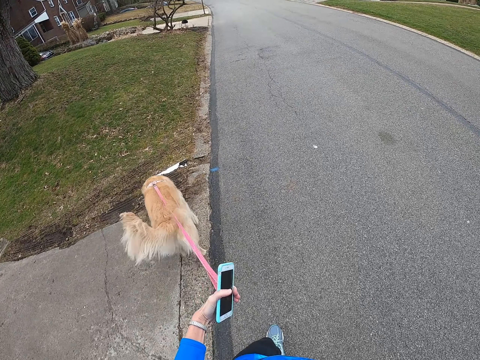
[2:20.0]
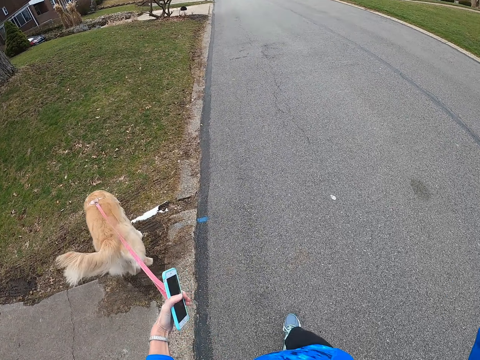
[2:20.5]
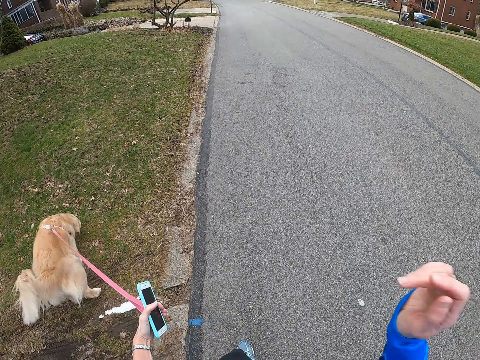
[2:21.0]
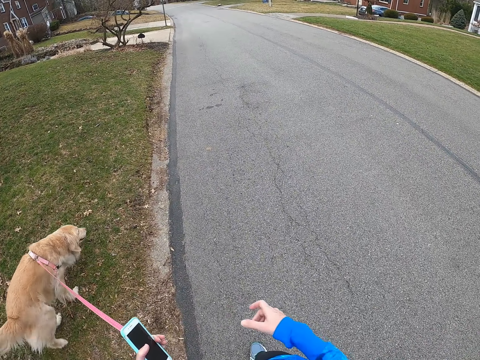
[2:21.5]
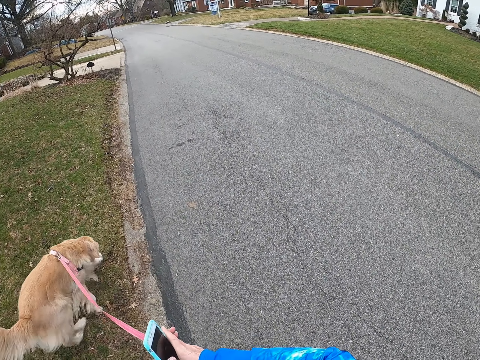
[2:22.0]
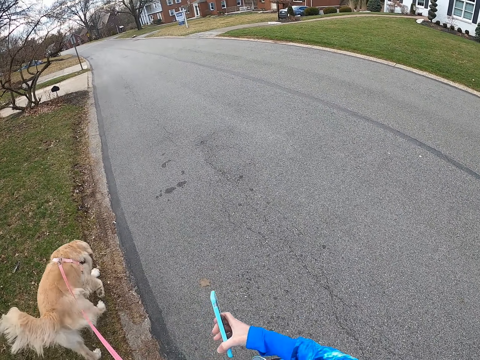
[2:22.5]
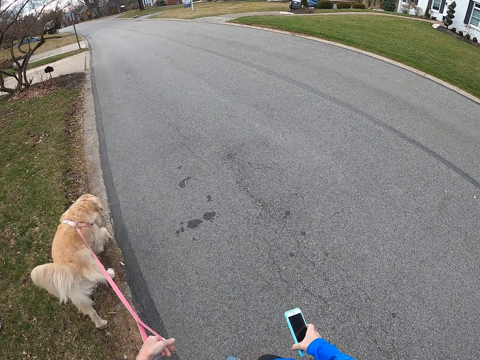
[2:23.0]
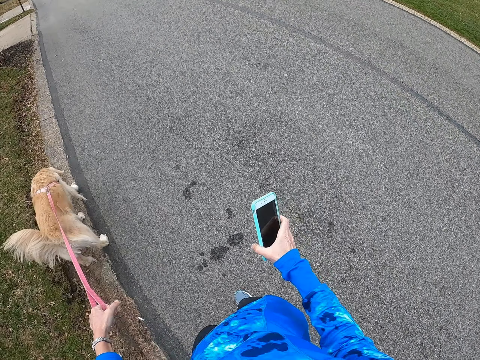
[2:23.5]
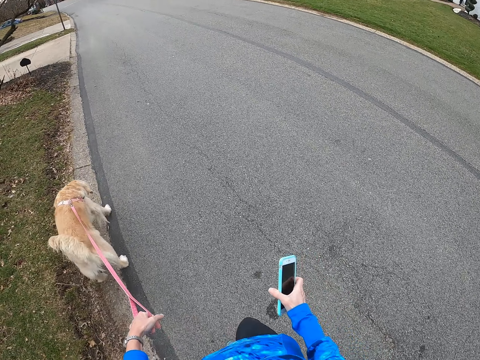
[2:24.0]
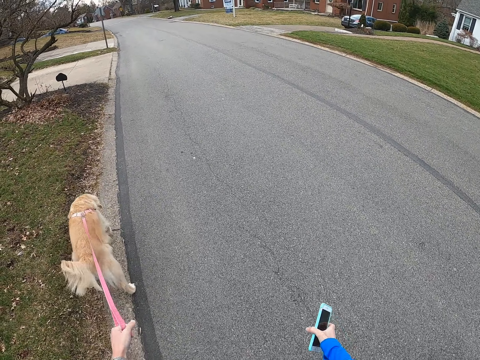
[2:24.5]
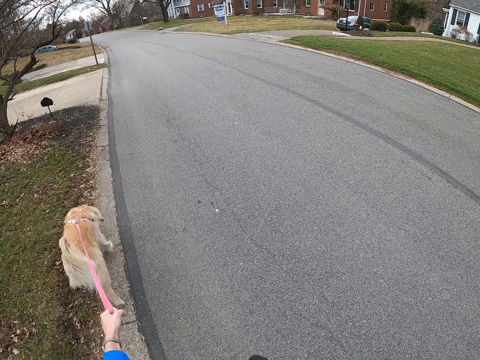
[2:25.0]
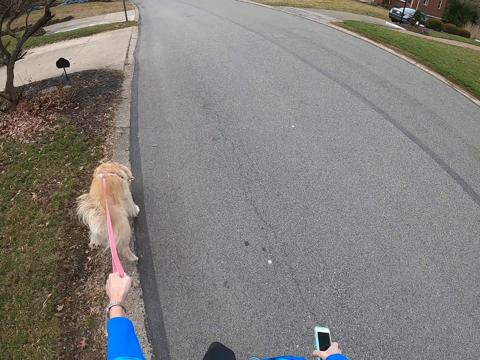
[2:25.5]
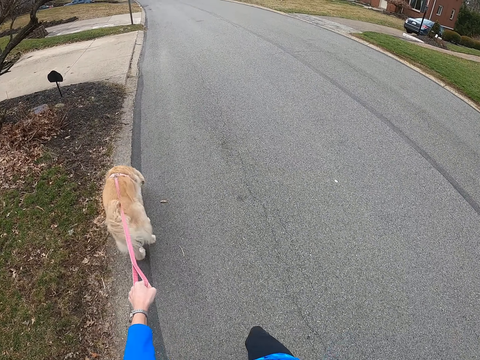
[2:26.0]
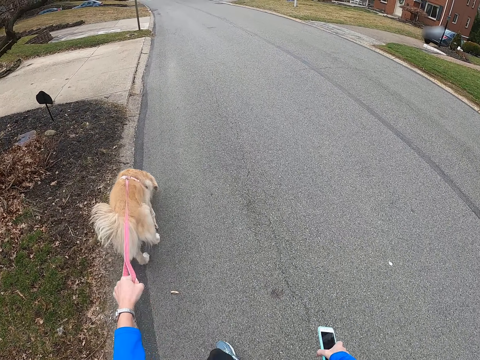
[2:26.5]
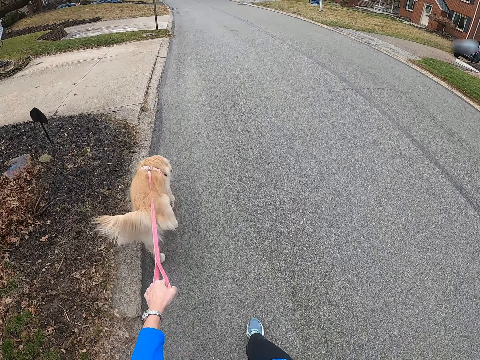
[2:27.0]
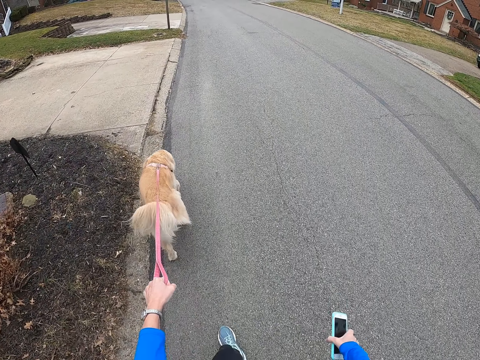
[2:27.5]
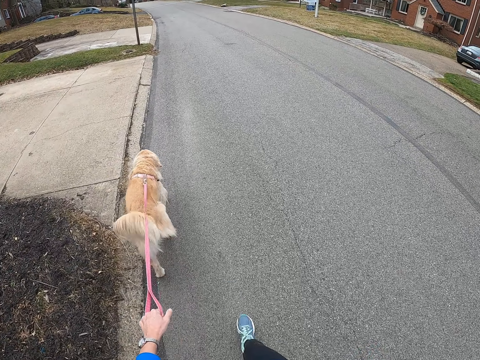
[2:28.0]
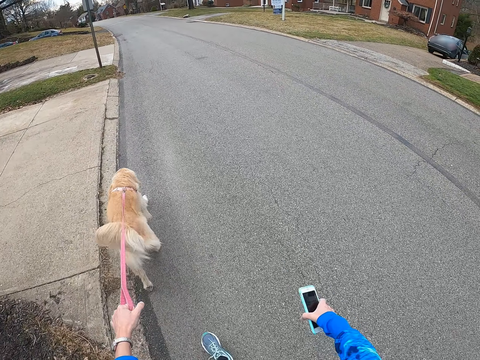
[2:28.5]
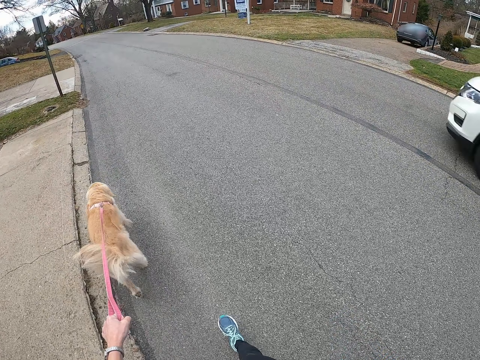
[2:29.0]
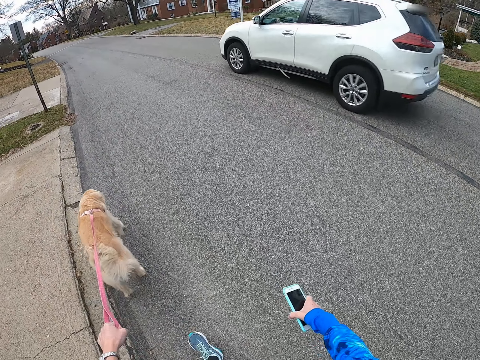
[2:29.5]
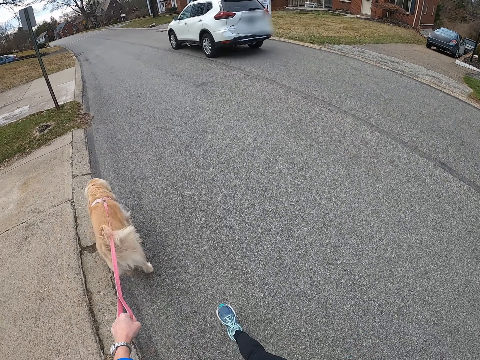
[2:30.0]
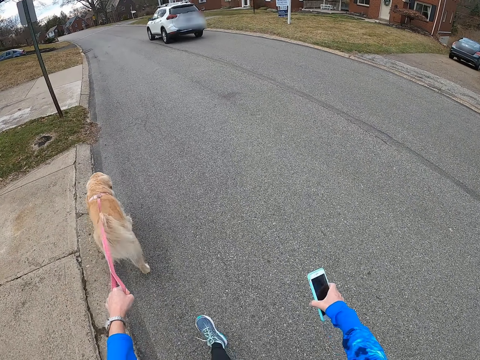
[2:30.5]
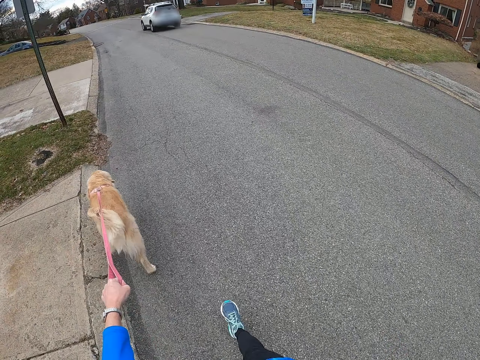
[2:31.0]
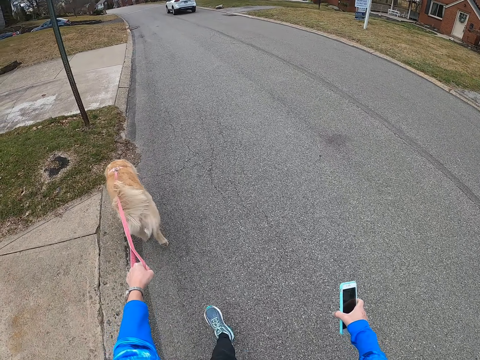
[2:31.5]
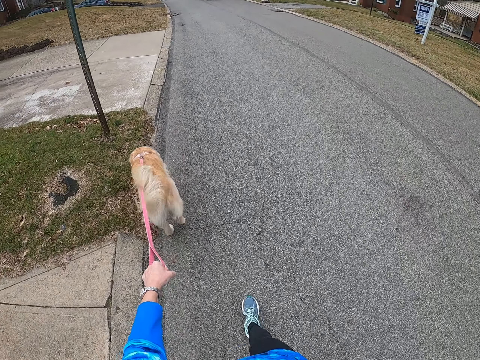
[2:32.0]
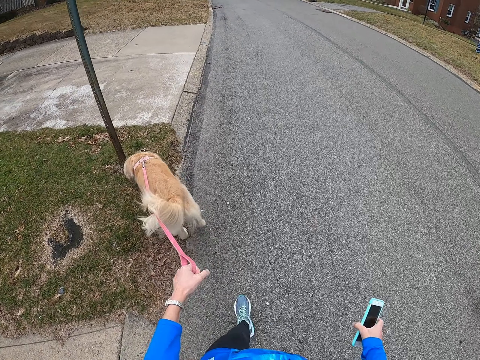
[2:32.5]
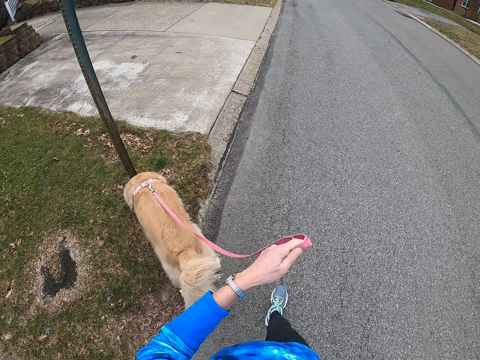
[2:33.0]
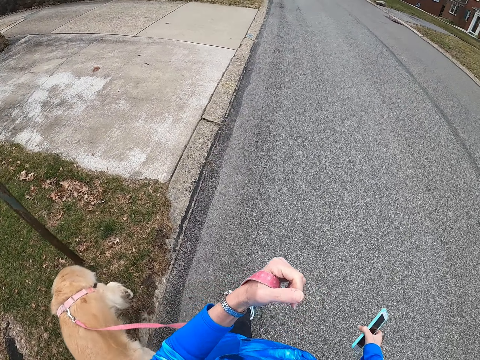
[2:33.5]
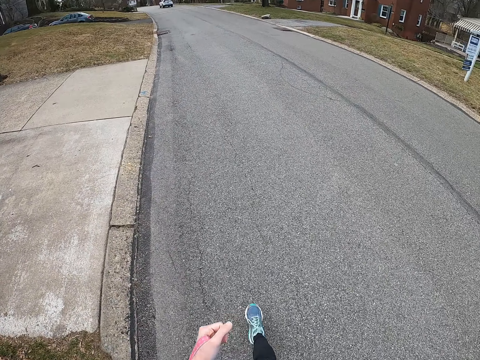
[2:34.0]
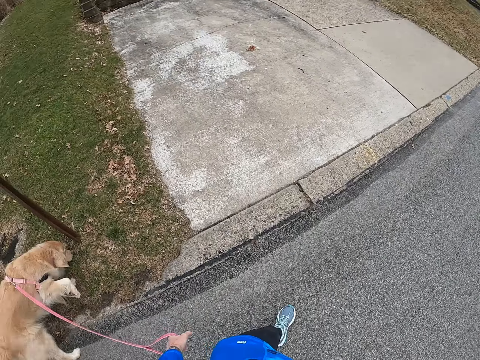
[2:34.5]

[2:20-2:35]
The camera wearer exchanges the phone to her right hand. She walks on the road.

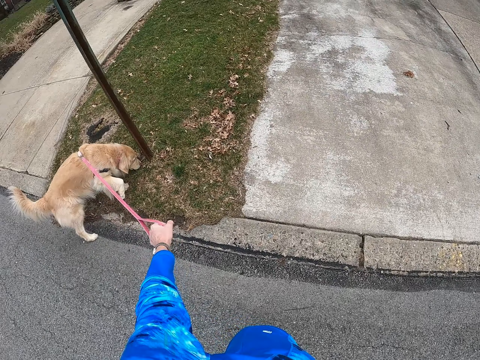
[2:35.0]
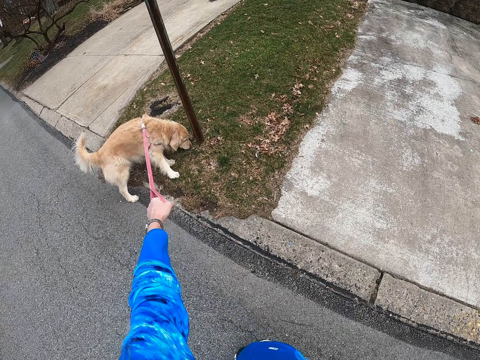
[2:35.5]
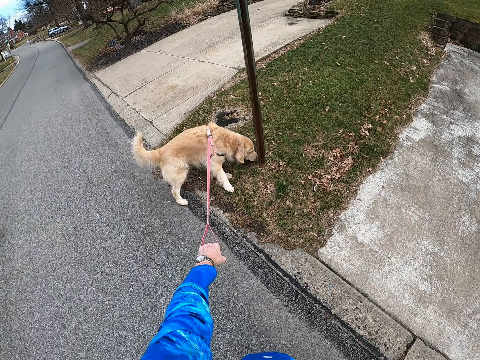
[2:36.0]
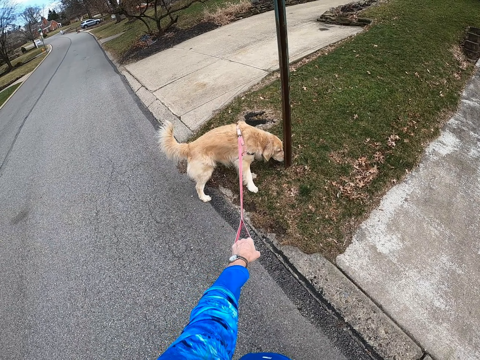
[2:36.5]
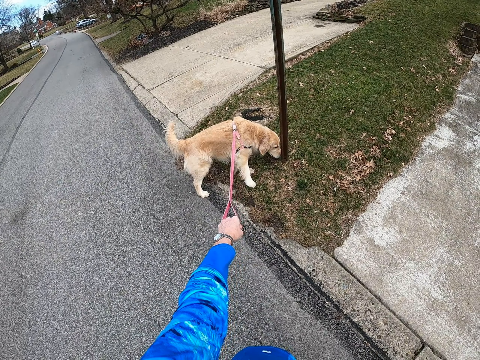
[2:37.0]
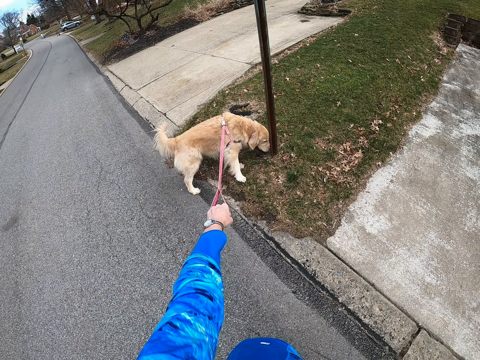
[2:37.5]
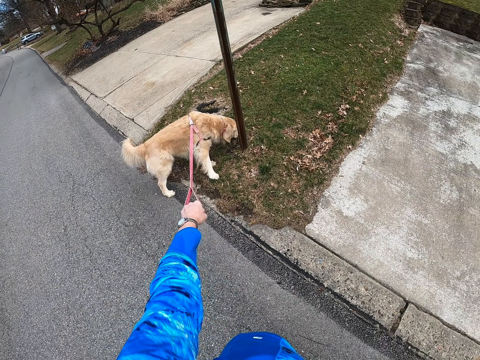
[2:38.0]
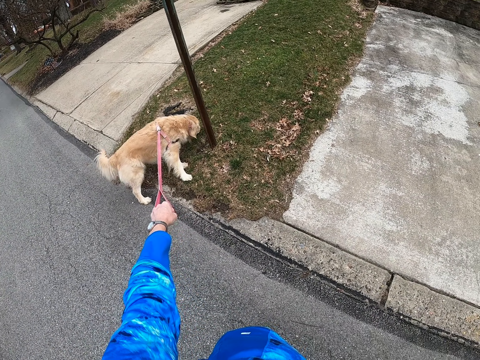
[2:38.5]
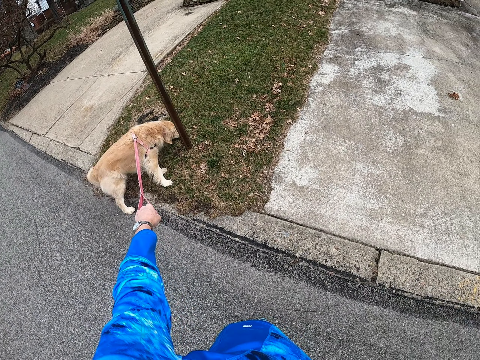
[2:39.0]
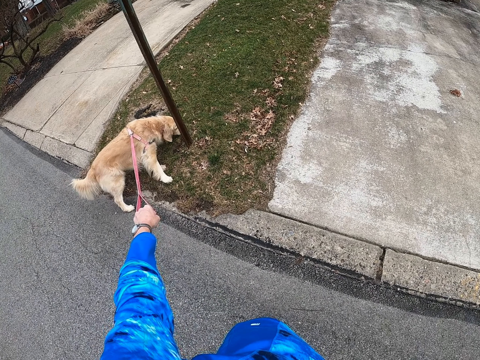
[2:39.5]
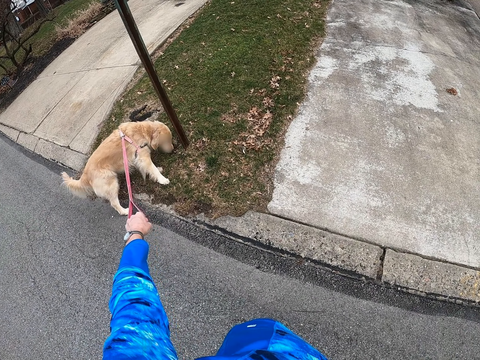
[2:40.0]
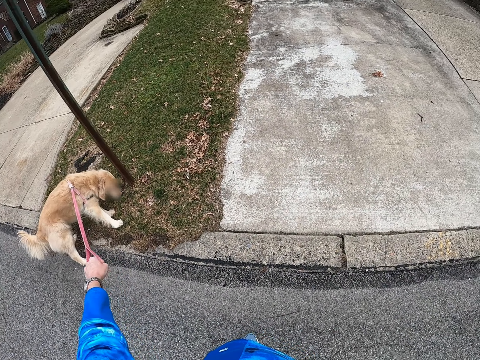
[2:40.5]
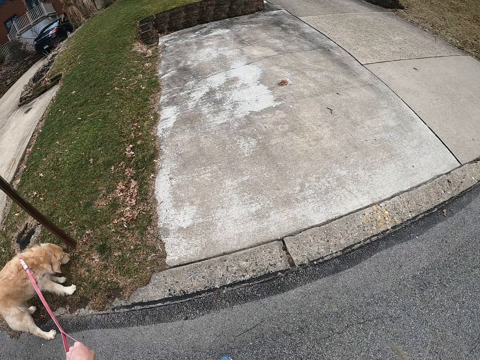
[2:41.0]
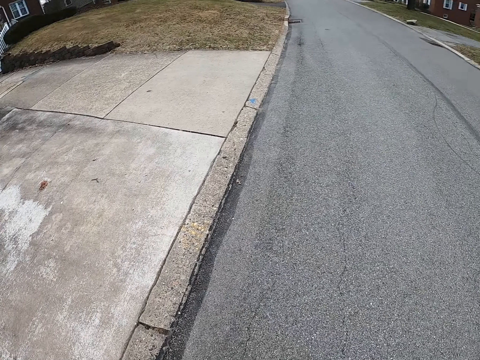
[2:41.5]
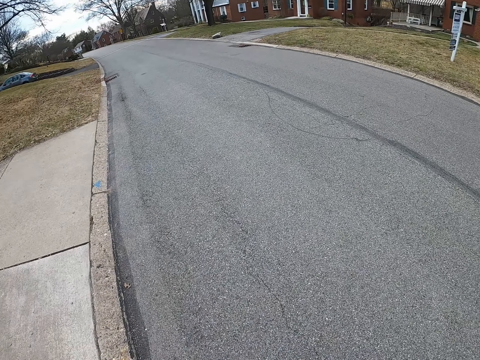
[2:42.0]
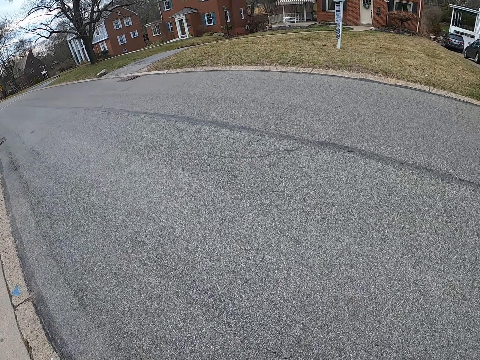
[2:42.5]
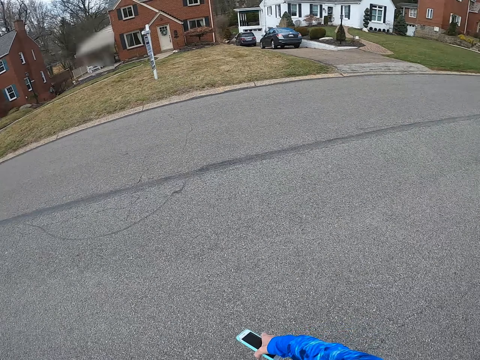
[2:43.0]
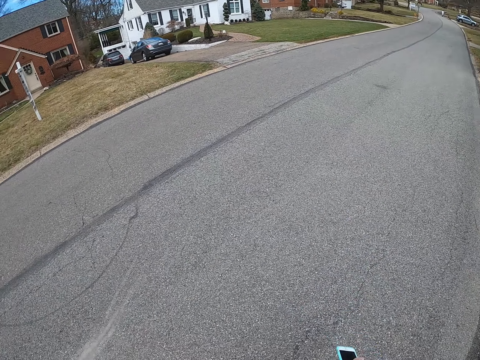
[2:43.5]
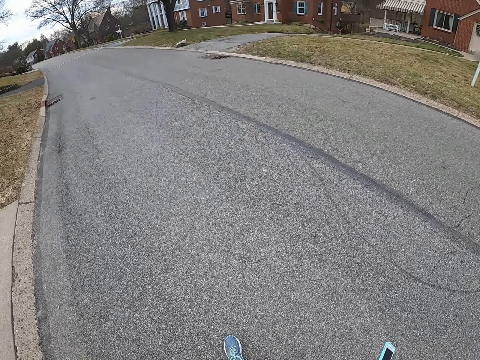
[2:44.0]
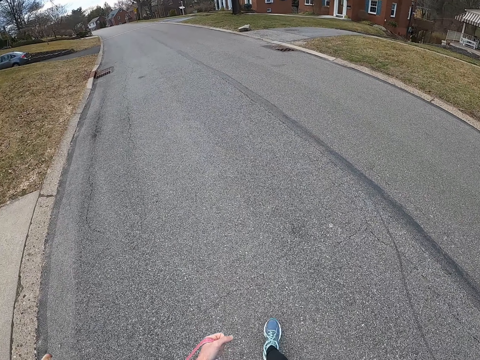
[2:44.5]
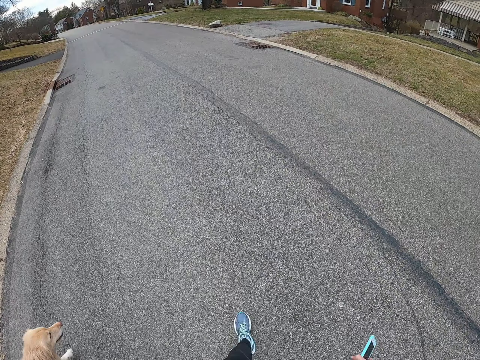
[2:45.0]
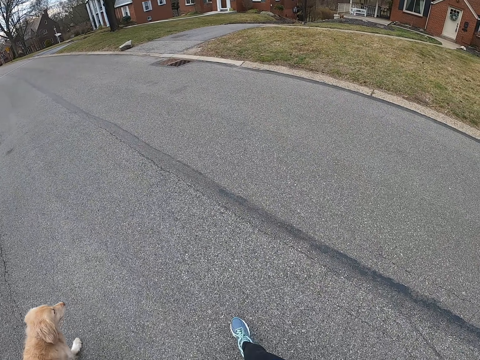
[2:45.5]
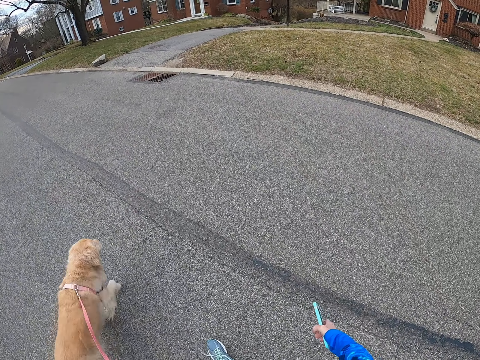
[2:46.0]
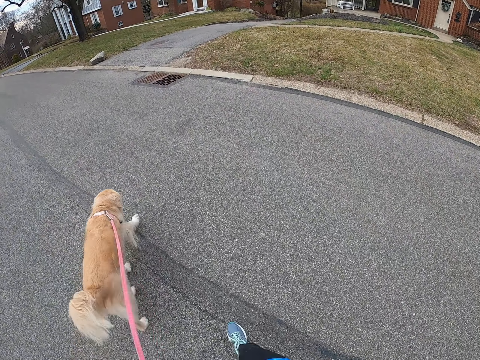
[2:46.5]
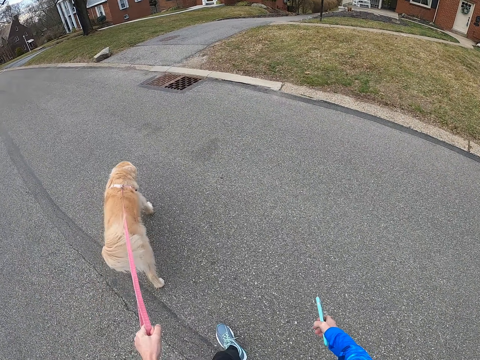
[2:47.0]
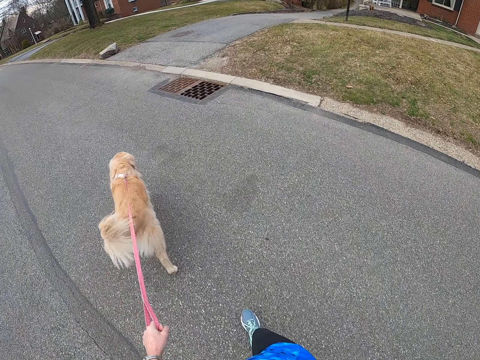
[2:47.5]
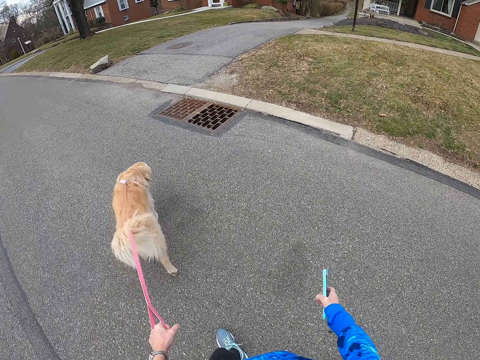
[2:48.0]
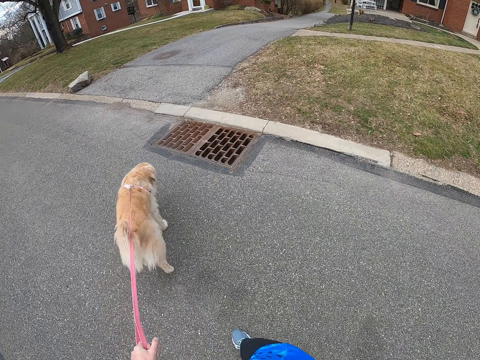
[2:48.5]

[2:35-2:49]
The camera wearer turns around the road. They walk on the road.
